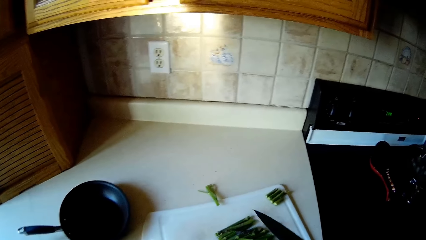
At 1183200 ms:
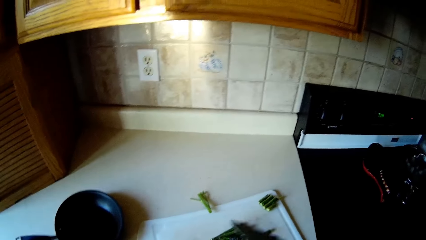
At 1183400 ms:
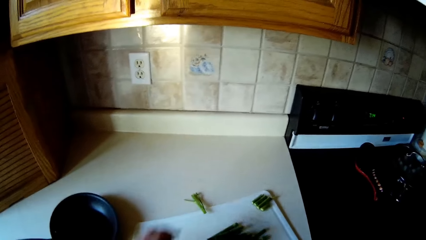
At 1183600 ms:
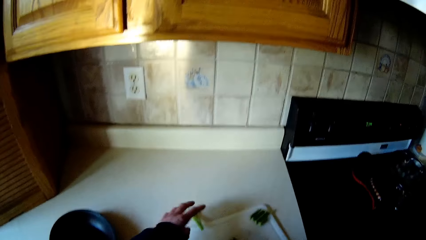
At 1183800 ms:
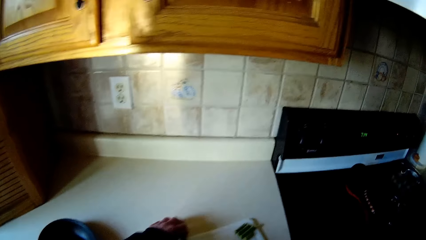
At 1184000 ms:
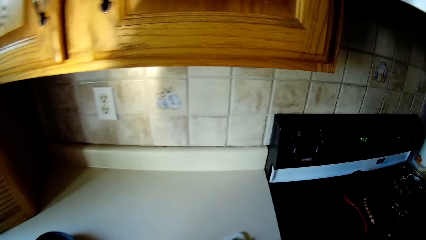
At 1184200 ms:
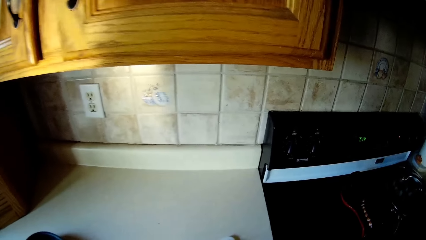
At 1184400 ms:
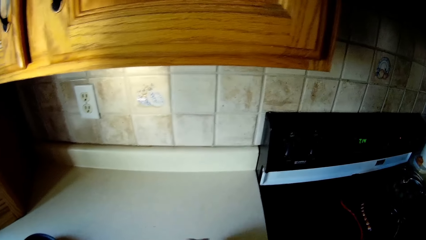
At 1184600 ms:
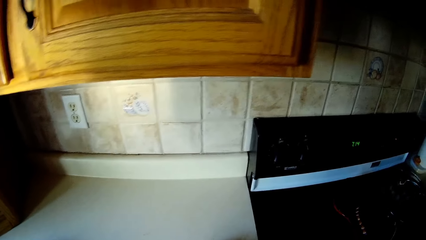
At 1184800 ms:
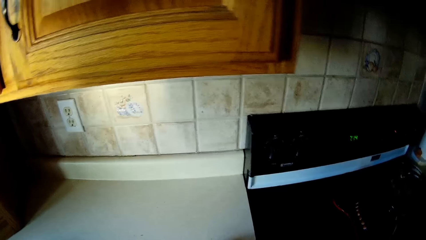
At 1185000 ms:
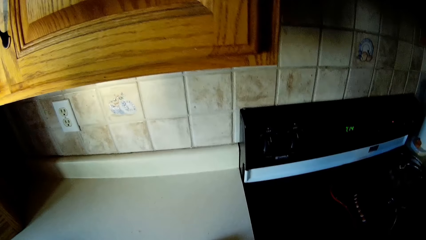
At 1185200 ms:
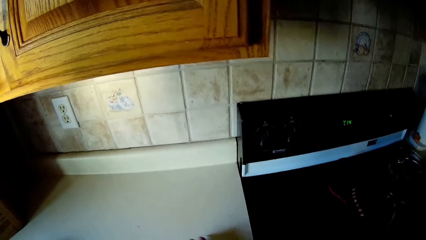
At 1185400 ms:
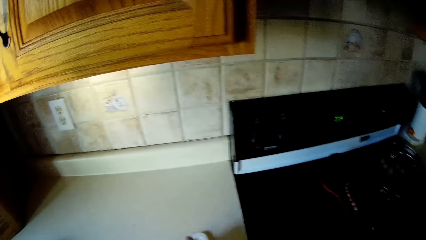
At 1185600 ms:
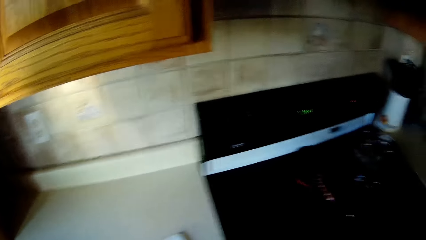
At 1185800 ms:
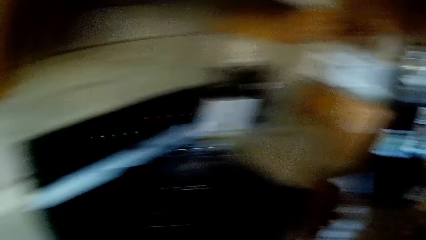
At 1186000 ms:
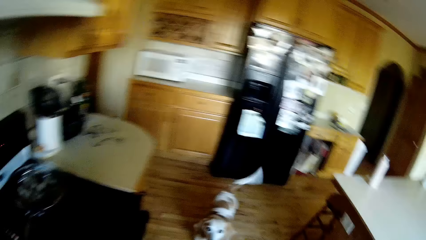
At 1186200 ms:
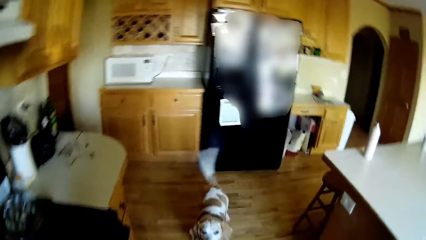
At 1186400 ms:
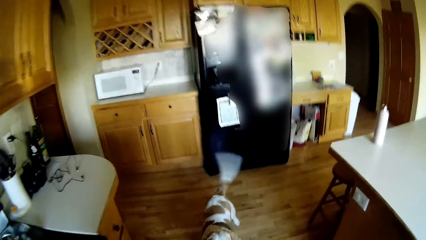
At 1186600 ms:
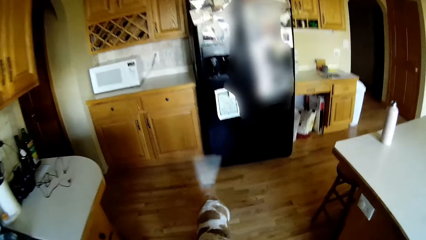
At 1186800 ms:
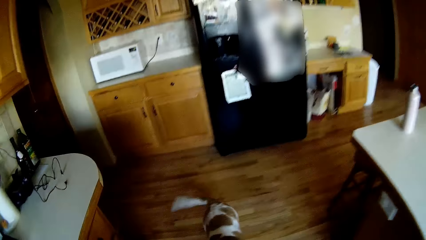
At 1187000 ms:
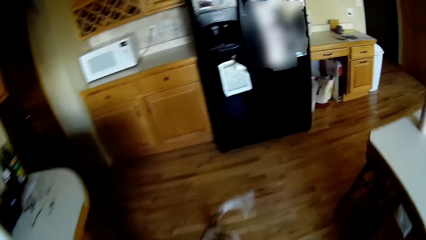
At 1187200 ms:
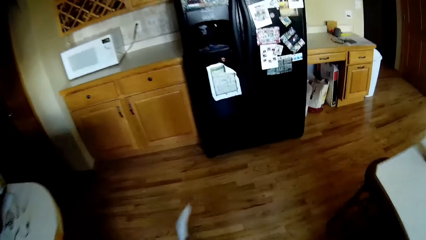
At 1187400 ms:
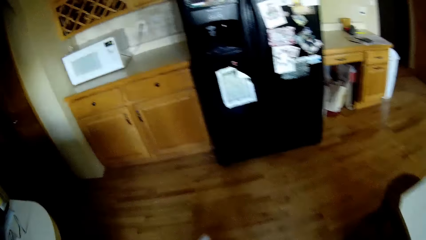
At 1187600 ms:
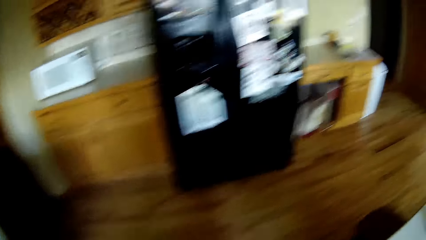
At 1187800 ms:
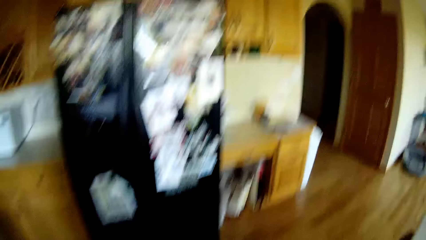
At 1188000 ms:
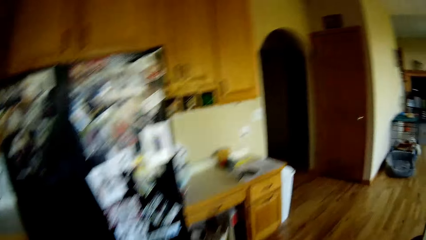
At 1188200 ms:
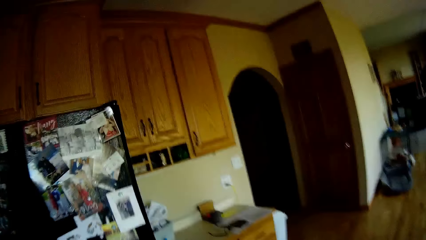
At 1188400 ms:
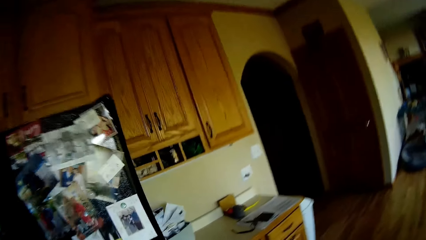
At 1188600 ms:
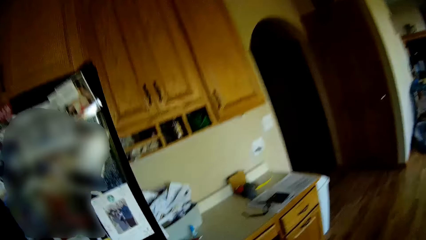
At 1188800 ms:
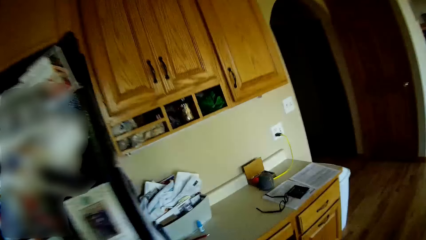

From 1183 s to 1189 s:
The camera wearer adjusts a chopped vegetable on the chopping board with her left hand.

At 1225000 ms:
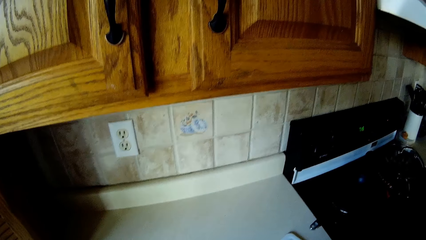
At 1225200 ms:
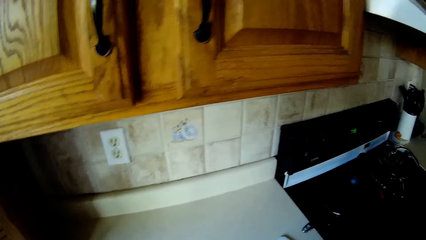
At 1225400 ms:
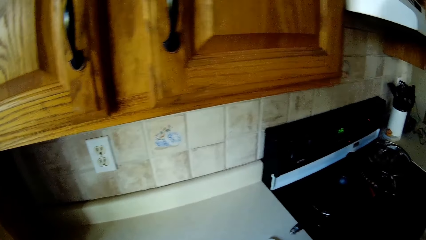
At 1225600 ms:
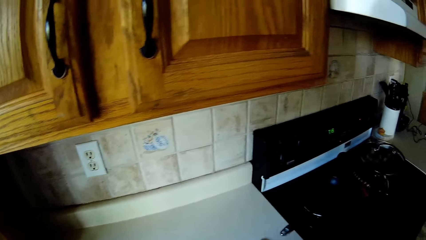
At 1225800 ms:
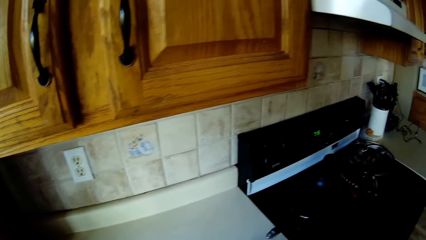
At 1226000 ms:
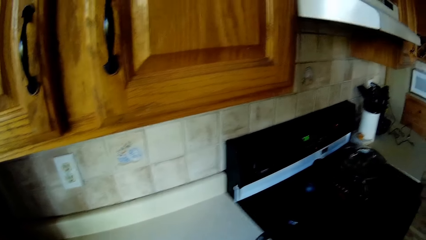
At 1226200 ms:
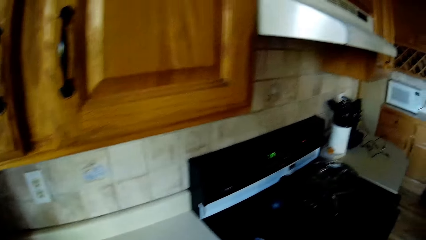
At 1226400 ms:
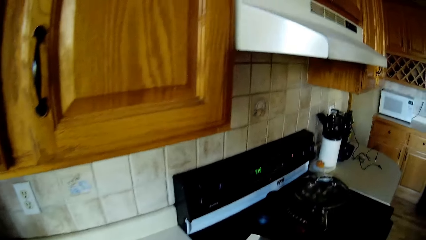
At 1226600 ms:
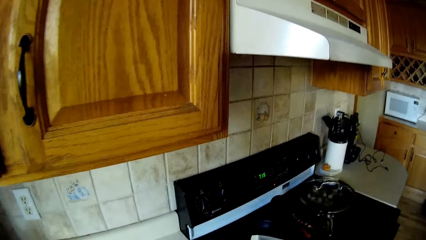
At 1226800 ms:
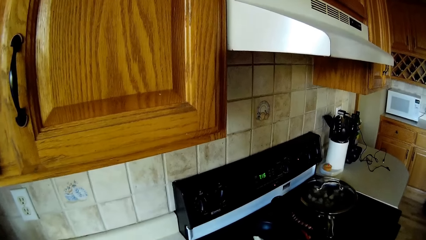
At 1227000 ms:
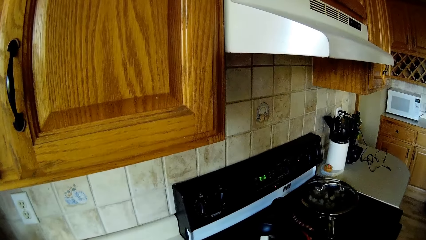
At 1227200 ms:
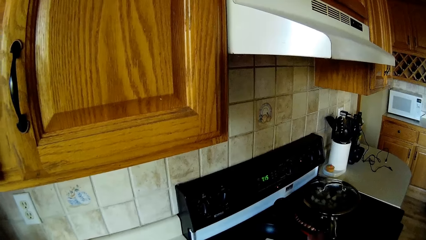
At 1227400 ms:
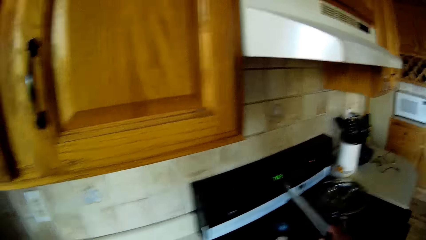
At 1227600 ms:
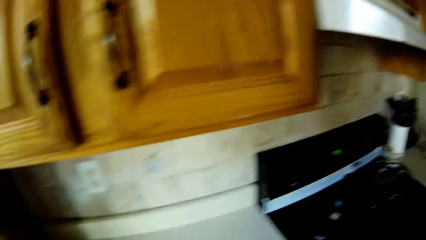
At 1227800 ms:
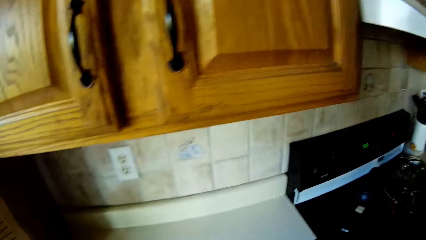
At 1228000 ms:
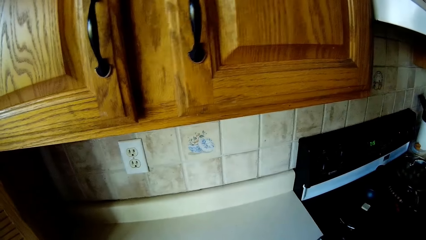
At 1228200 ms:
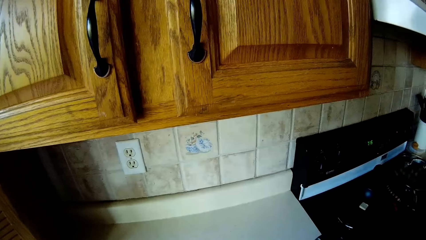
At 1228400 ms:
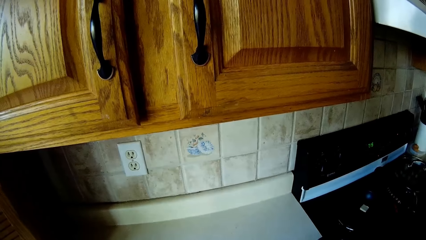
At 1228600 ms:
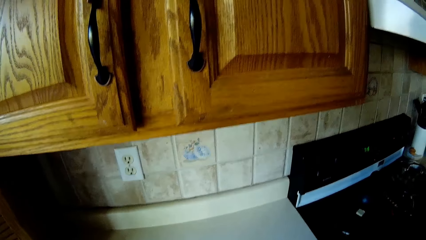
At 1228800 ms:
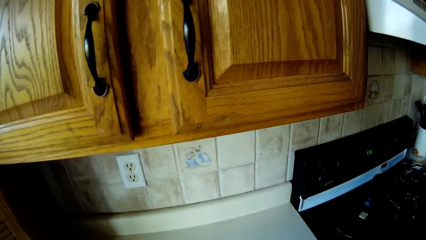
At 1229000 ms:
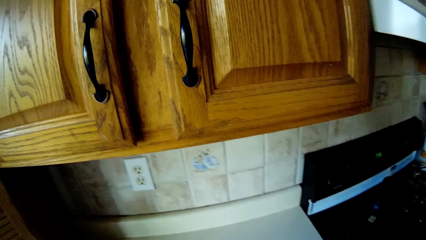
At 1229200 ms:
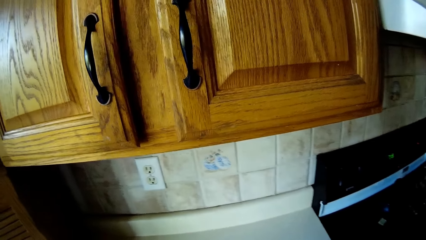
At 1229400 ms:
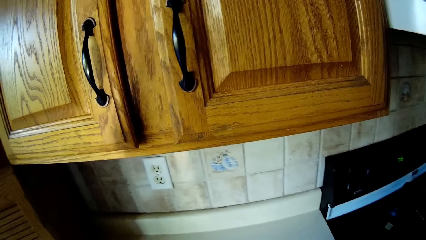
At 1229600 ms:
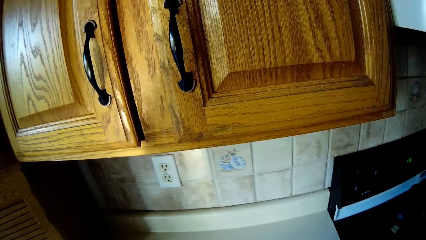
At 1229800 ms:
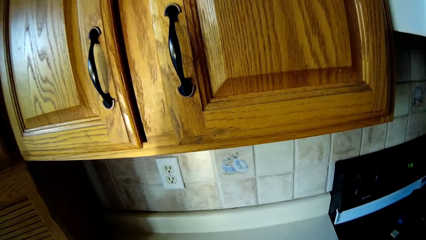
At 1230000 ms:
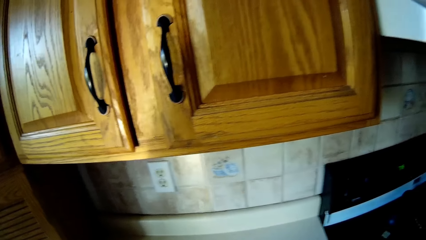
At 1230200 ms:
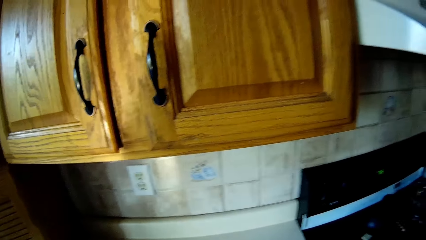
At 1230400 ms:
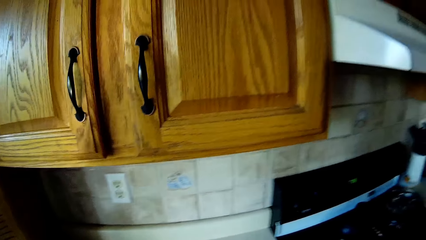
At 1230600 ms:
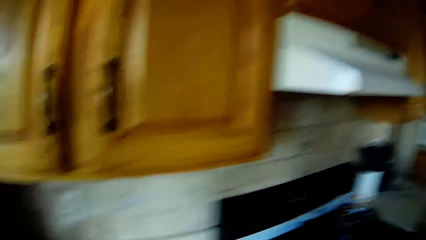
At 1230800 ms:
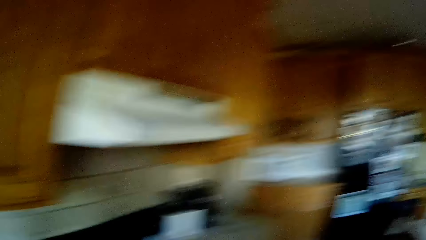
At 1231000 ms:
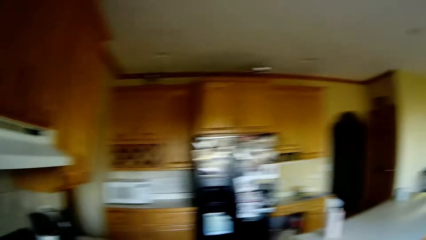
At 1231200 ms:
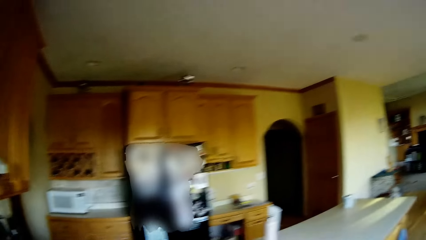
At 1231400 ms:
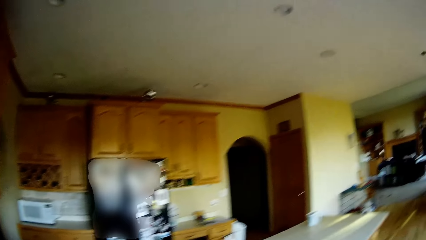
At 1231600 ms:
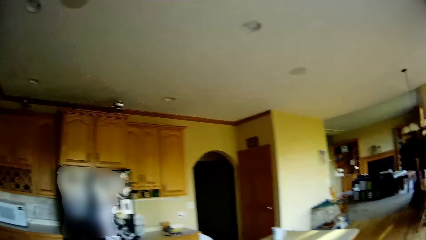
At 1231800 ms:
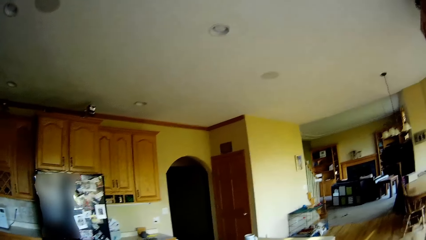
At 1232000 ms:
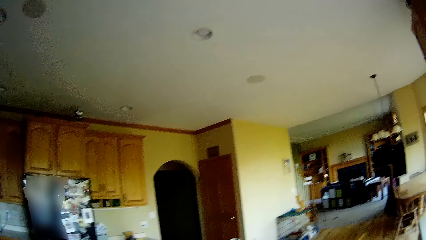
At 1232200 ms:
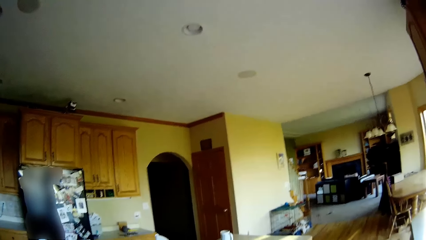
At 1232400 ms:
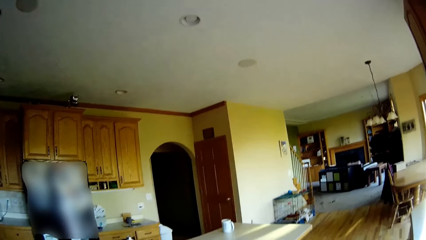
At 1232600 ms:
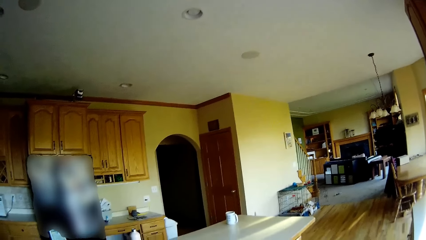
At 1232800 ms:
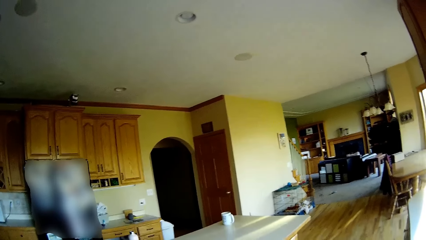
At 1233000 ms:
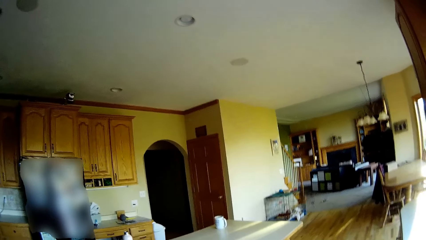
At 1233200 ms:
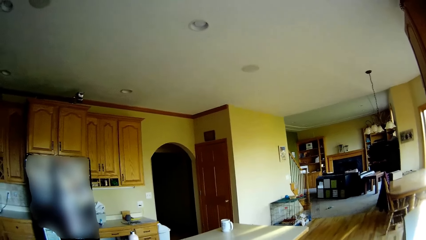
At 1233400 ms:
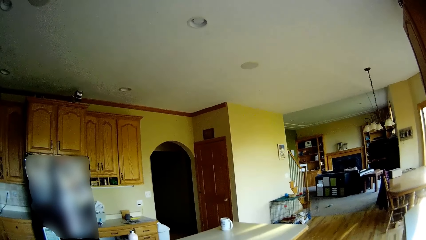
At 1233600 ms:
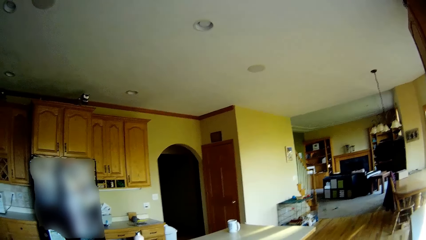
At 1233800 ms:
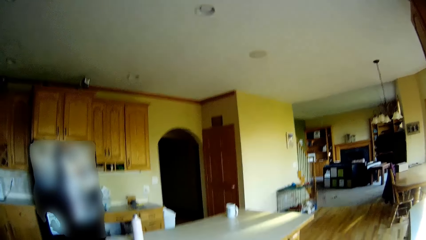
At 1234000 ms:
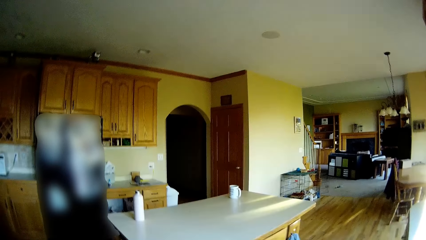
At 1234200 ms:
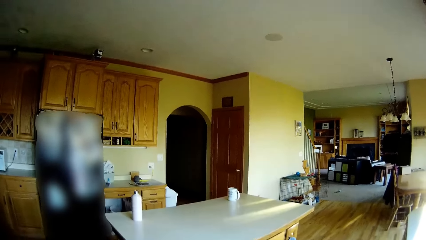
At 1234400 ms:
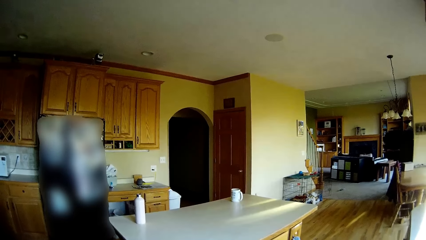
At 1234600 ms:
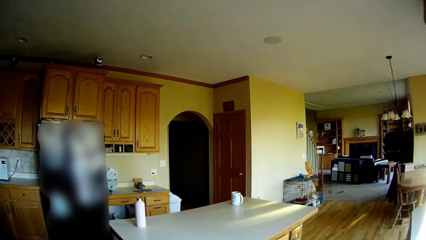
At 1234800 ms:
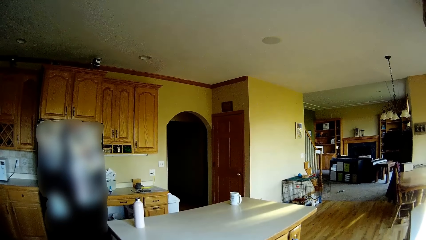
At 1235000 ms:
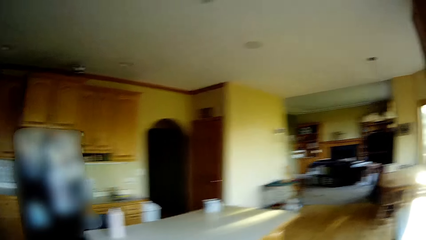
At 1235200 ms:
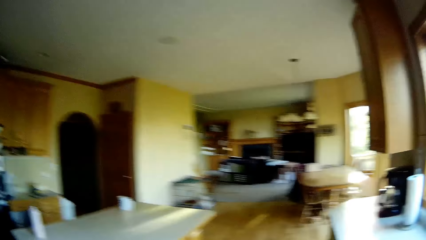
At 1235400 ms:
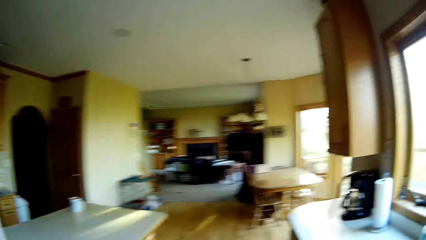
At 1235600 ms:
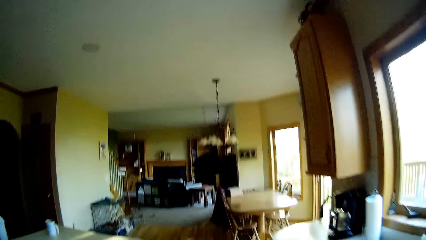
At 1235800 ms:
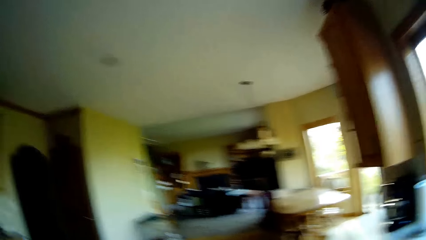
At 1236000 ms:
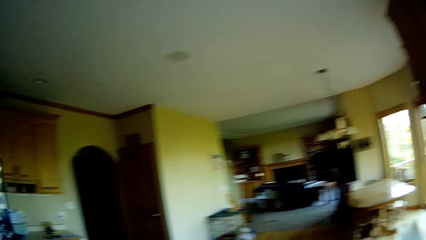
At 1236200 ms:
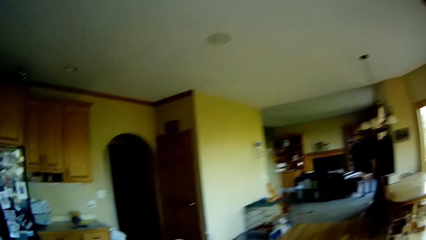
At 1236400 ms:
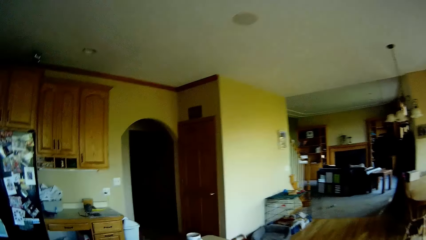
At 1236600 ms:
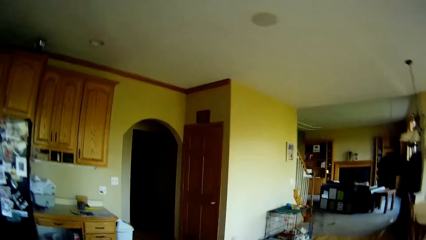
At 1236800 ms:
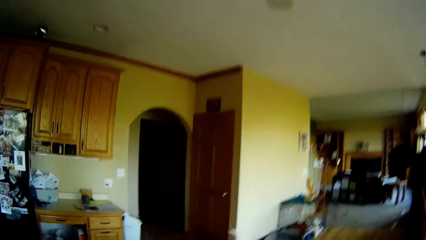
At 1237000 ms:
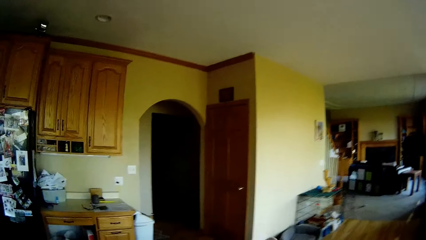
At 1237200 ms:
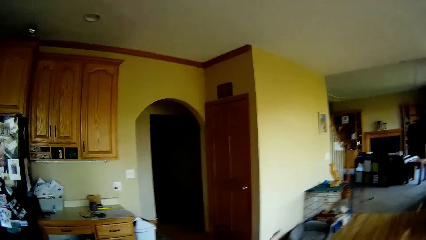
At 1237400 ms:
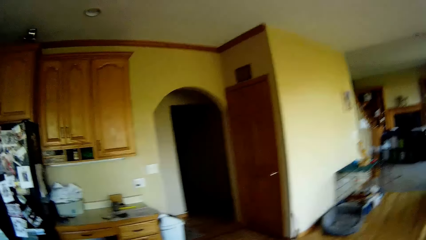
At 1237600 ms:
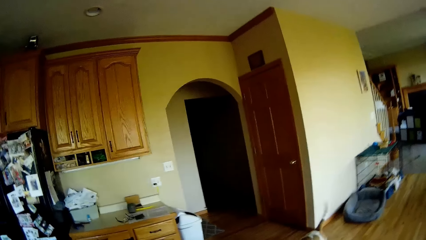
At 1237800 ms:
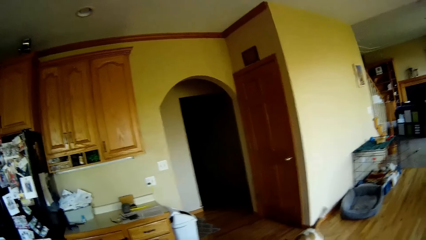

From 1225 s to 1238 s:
The camera wearer places a cube of butter in a pan with a knife in her right hand. She holds the knife.
